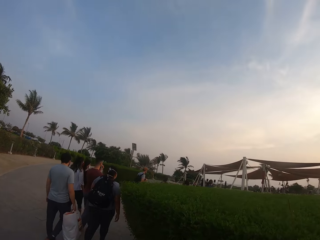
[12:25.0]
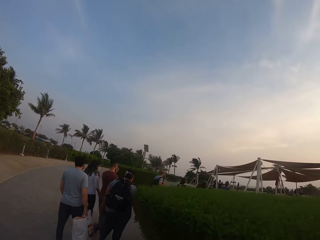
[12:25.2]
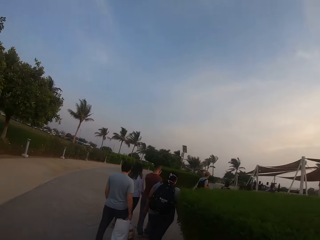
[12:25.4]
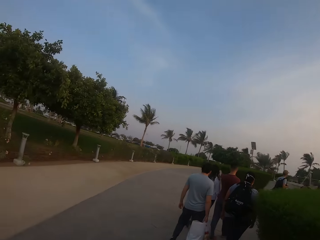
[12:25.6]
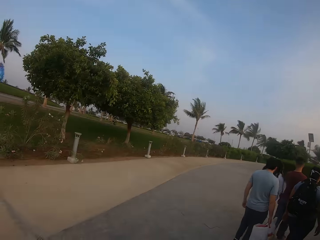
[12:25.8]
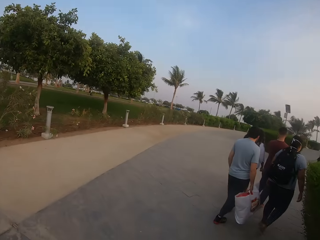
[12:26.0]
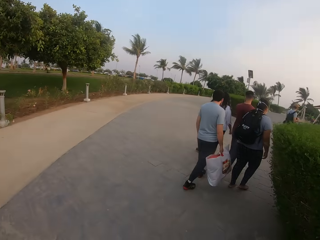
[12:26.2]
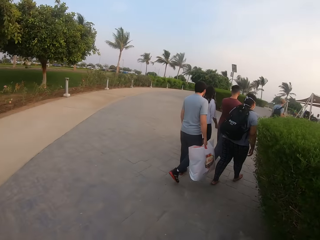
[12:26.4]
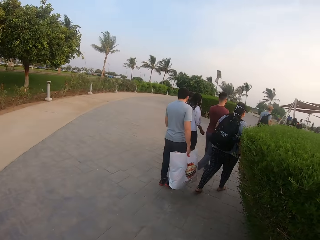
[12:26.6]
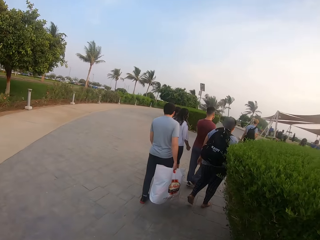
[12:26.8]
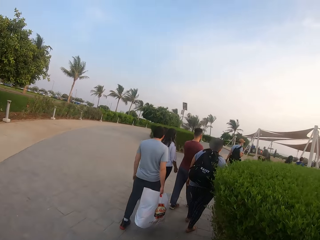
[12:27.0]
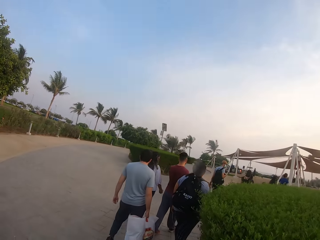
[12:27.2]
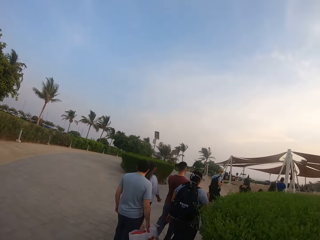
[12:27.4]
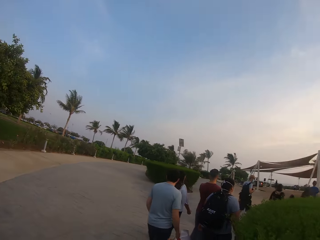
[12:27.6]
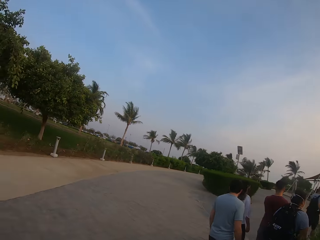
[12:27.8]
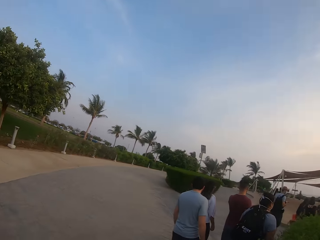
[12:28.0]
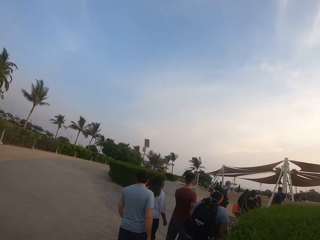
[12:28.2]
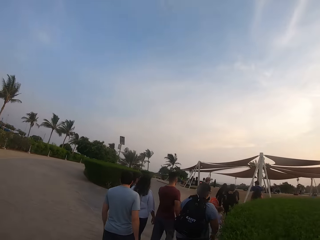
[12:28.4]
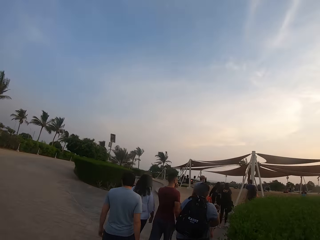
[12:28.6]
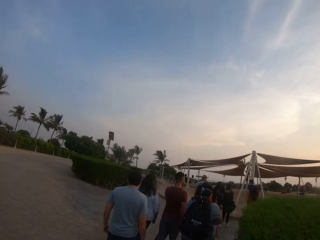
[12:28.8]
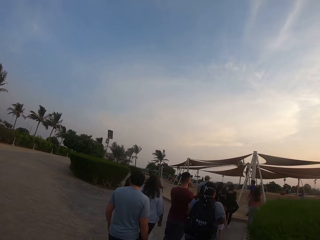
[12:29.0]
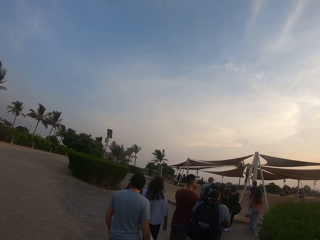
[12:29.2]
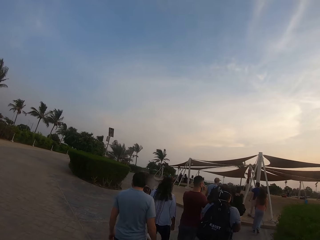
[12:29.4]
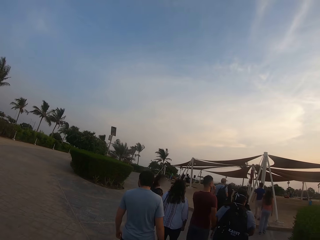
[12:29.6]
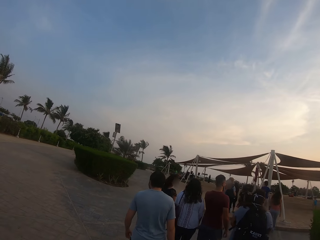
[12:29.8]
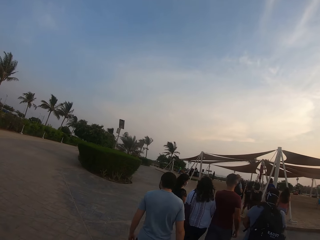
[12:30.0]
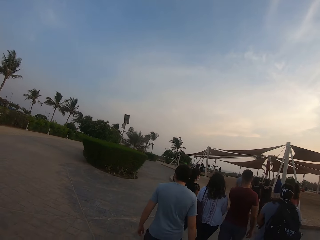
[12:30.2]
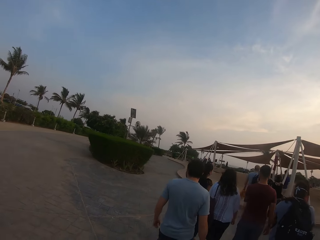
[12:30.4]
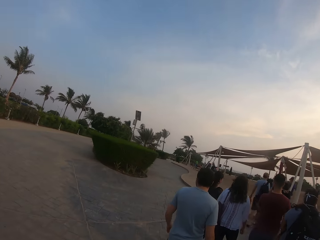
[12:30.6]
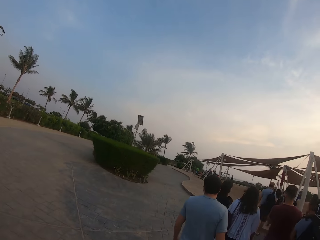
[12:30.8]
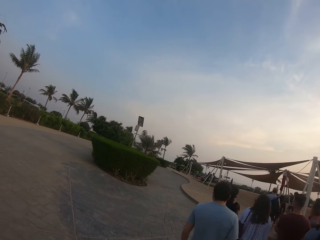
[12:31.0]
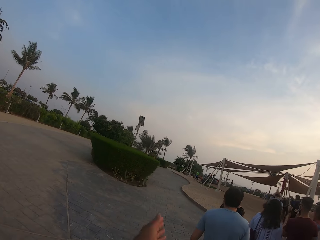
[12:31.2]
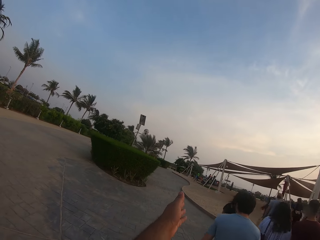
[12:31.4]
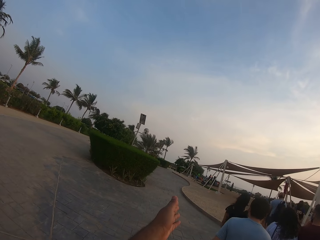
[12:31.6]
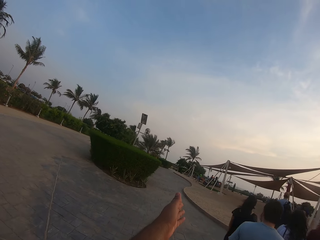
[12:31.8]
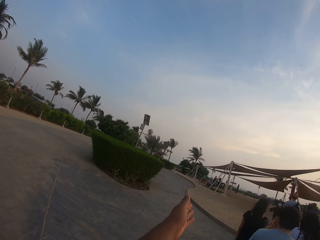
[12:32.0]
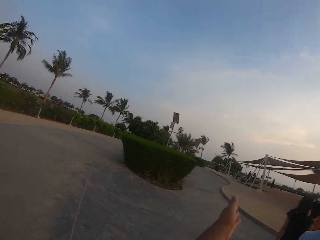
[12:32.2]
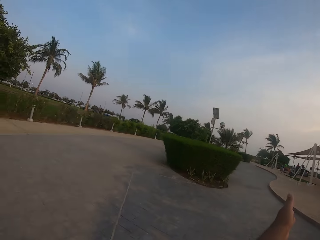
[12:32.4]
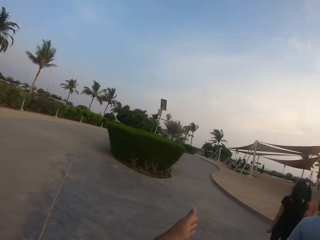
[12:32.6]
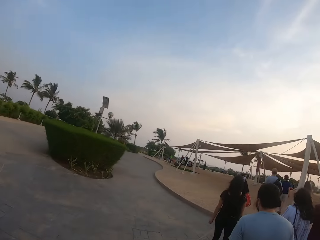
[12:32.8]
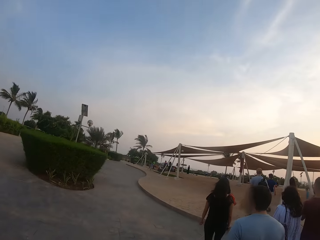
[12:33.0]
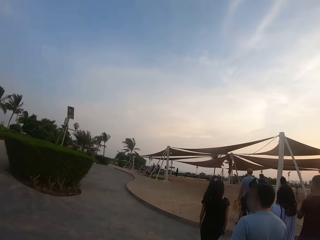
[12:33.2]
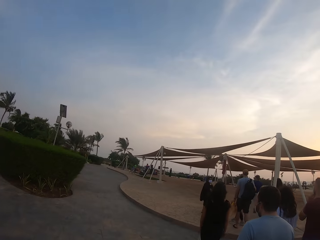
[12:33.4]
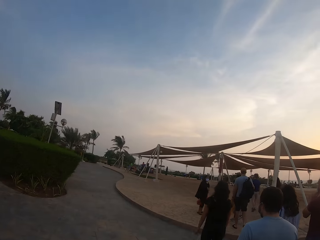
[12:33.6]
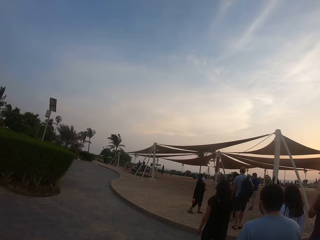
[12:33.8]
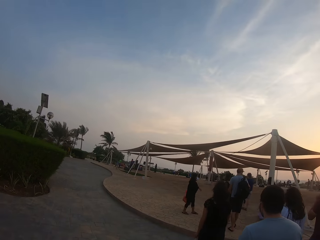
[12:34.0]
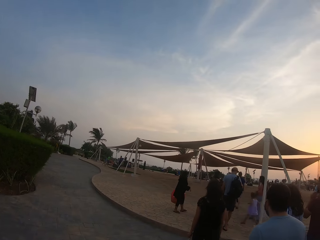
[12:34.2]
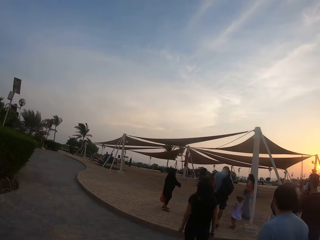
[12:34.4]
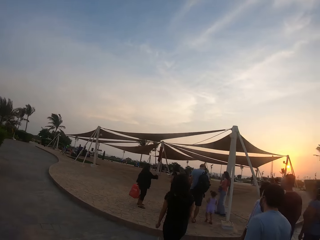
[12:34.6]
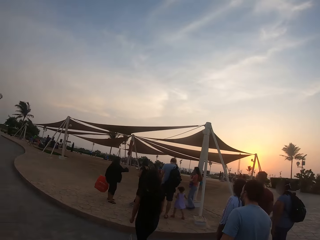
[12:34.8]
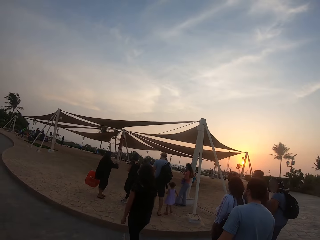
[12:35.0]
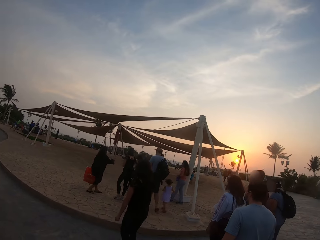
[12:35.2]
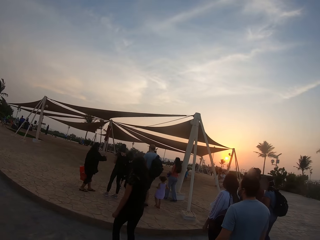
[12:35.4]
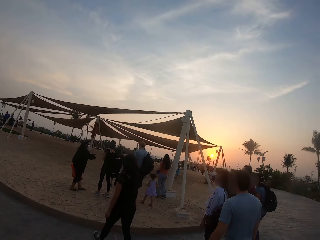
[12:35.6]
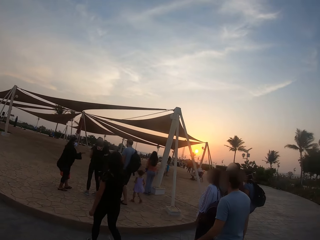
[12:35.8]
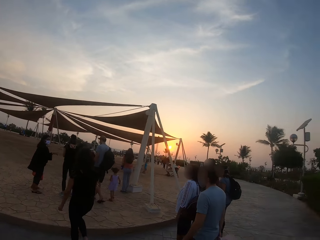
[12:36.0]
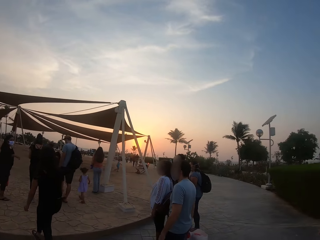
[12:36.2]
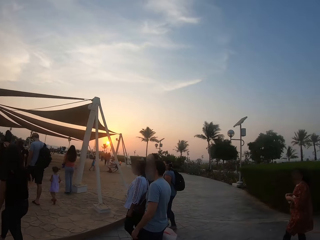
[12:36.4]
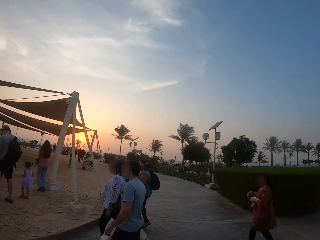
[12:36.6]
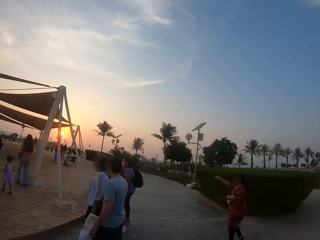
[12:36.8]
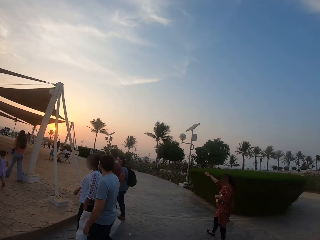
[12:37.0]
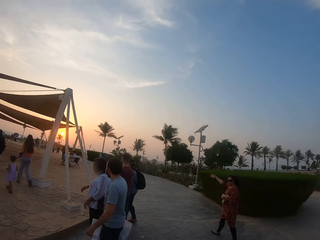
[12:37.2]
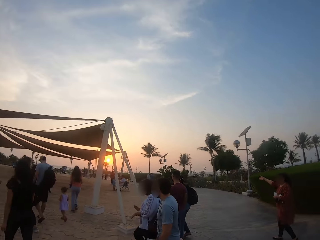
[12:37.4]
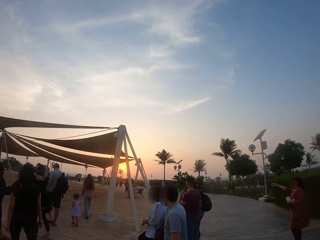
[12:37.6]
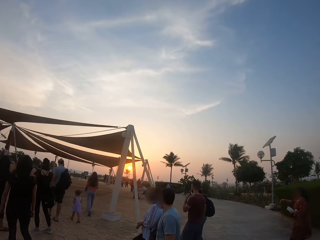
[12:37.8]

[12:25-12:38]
Three ladies, a man and another man walk towards the field park. The camera wearer walks towards the tent.

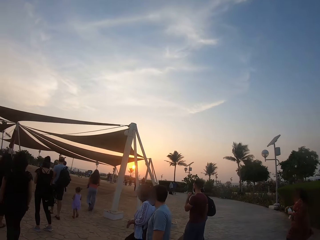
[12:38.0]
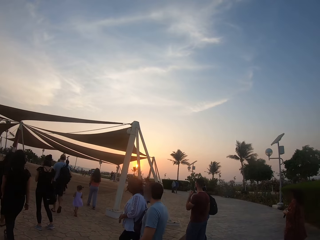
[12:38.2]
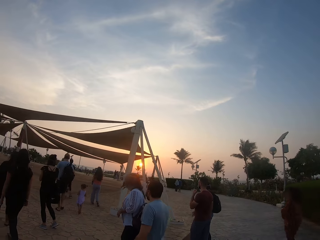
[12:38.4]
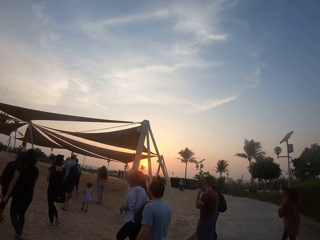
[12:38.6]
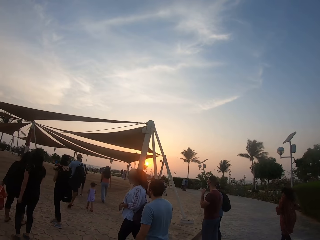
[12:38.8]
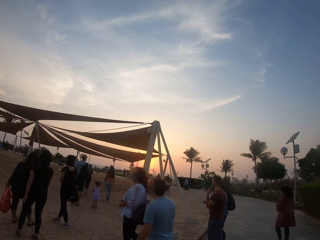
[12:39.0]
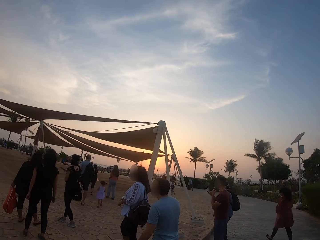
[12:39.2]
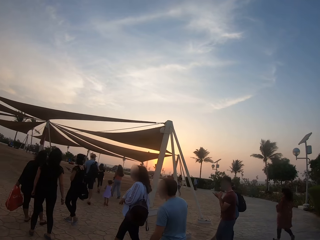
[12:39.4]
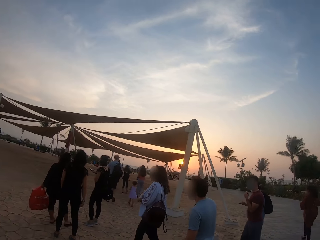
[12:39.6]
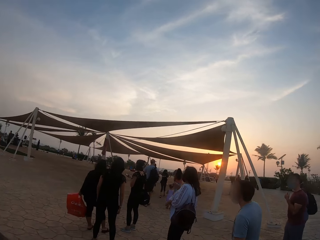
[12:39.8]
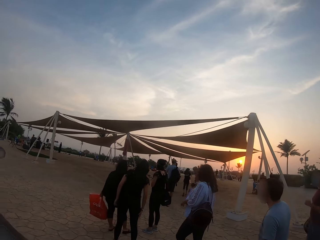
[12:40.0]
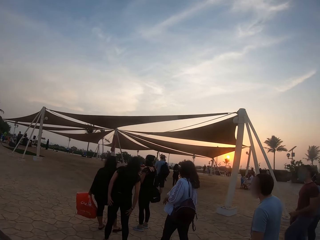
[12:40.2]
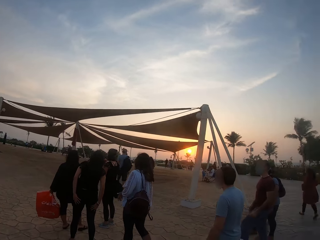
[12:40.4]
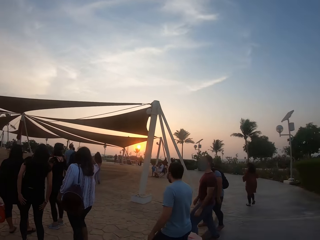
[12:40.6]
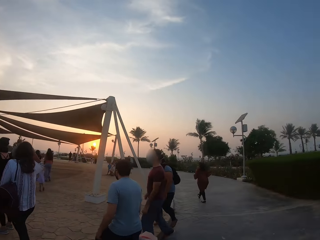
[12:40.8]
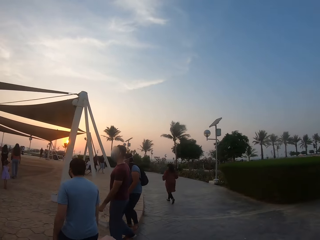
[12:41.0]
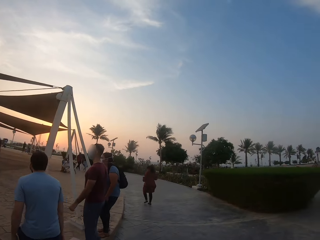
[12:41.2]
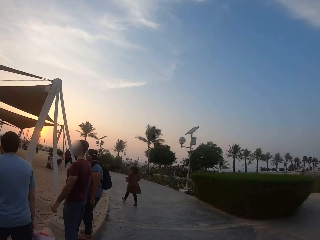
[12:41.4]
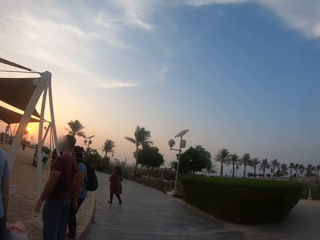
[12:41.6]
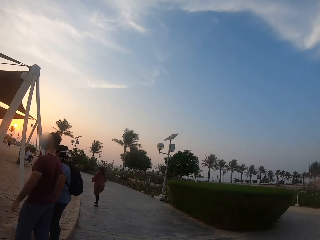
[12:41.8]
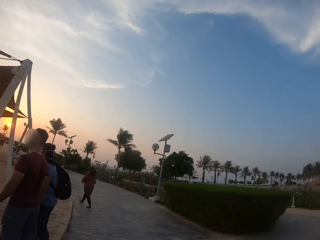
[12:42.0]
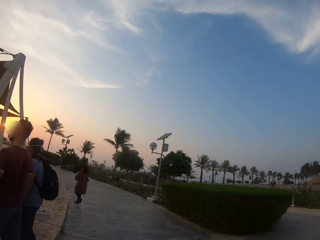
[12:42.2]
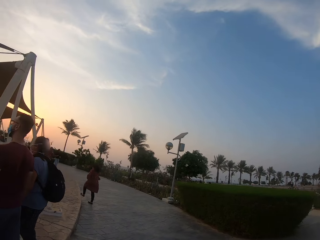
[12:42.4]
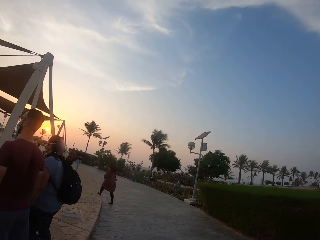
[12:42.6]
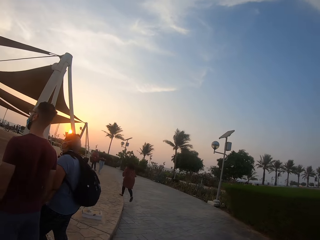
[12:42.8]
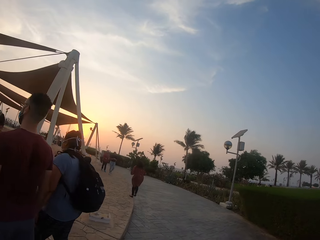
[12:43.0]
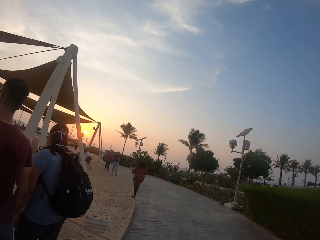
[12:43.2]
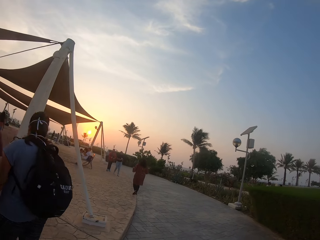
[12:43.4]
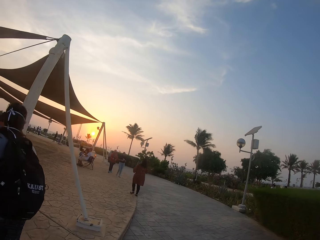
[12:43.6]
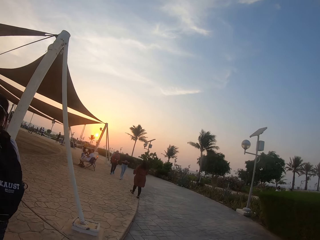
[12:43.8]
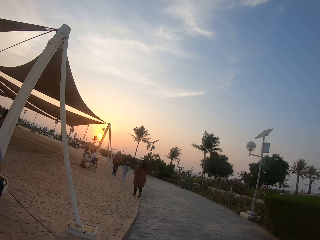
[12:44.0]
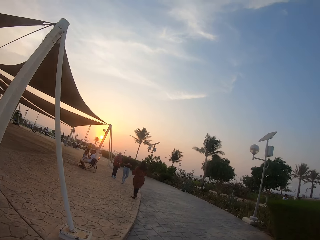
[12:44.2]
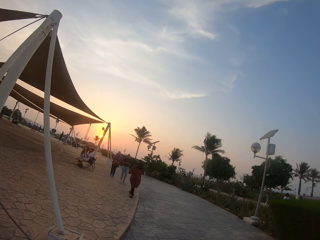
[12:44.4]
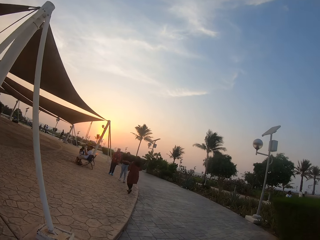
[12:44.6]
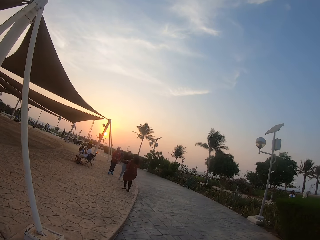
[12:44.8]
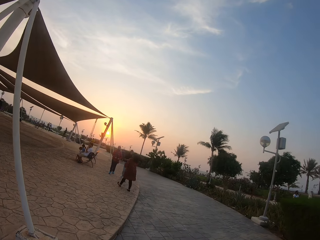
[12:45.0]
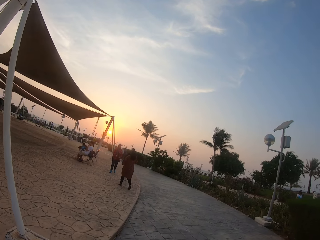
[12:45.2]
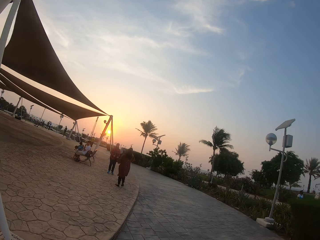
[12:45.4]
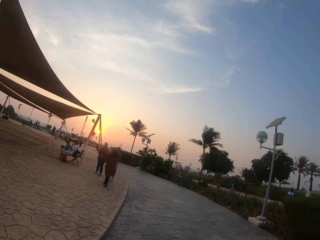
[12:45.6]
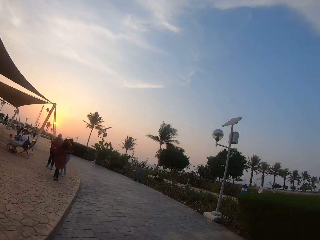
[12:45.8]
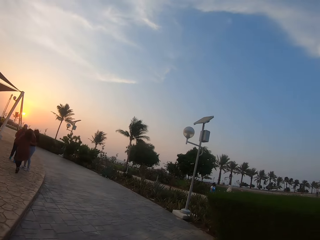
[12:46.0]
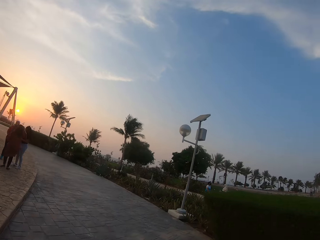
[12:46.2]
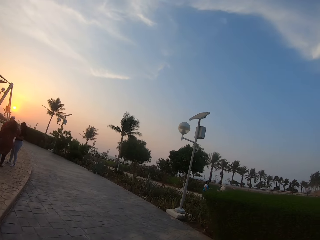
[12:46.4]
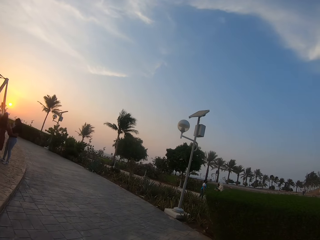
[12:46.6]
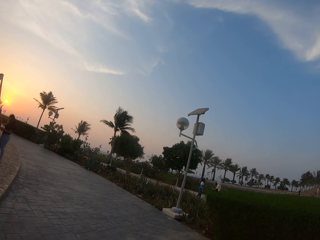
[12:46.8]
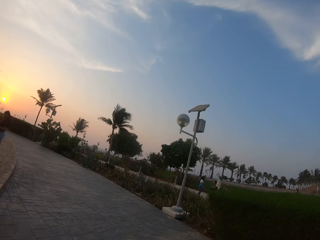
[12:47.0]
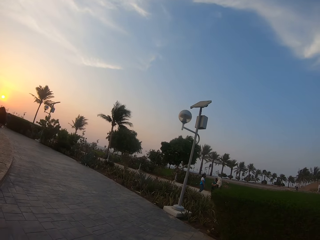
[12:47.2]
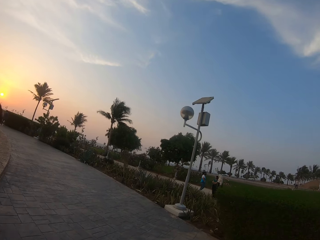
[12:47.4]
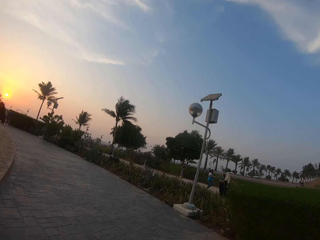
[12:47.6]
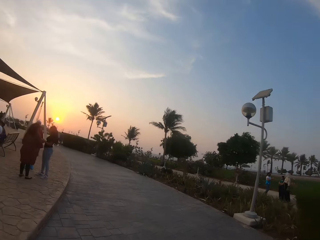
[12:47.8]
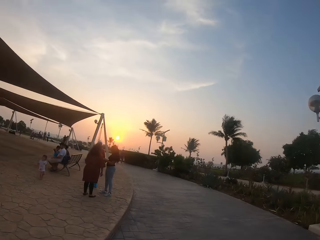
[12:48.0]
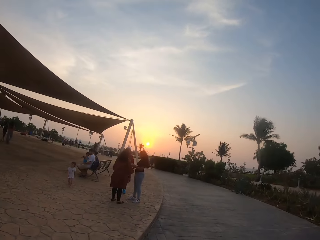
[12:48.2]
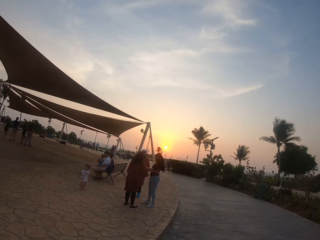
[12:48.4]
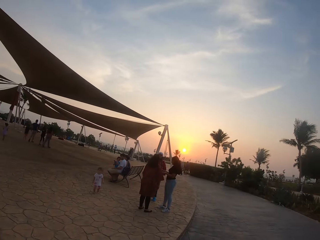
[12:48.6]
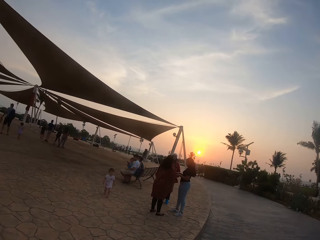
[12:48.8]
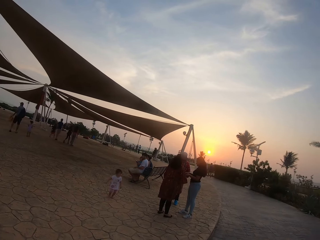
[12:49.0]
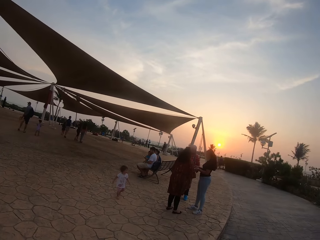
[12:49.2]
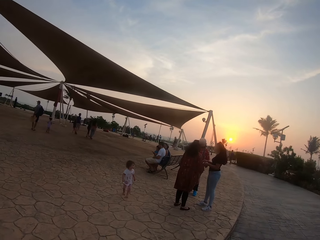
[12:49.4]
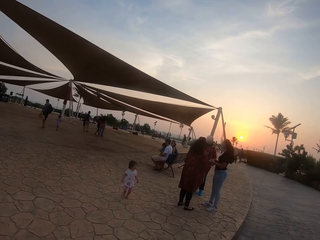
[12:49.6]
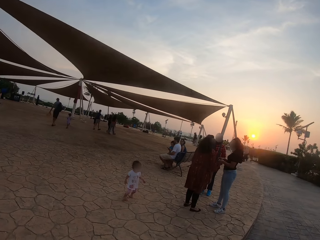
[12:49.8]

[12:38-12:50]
The camera wearer looks around the tent.
